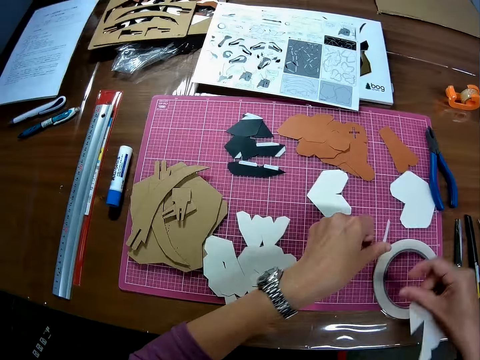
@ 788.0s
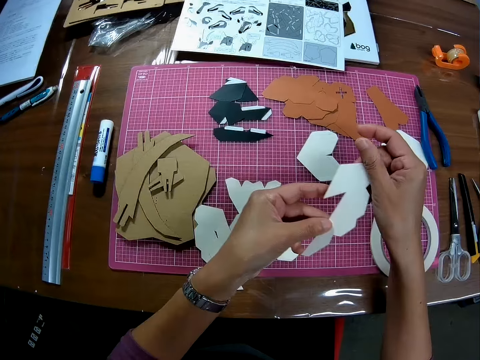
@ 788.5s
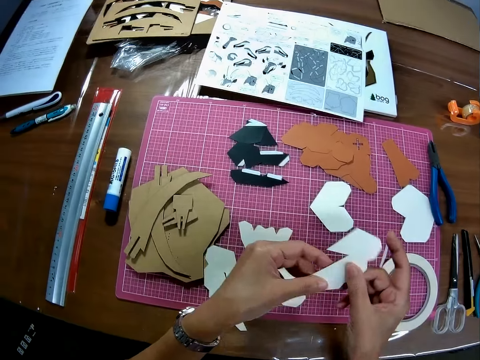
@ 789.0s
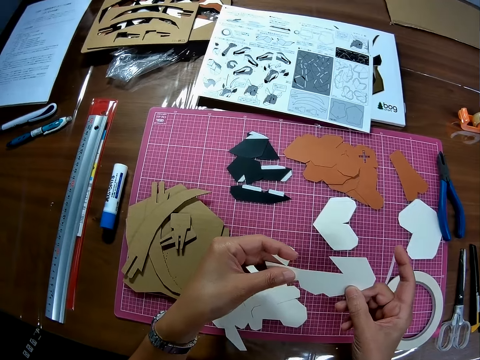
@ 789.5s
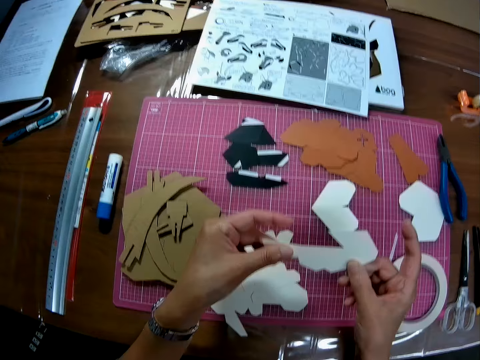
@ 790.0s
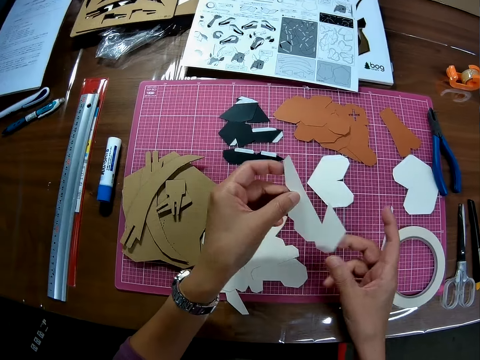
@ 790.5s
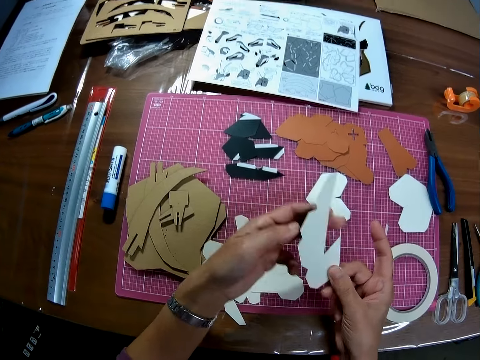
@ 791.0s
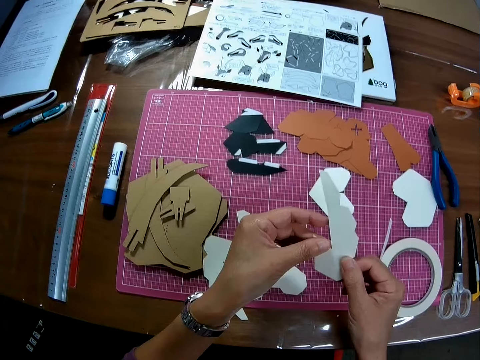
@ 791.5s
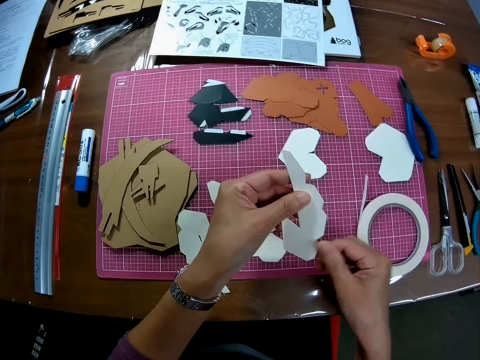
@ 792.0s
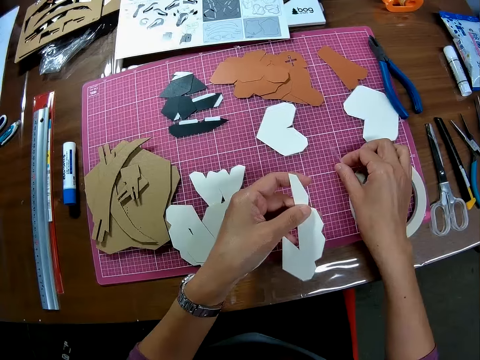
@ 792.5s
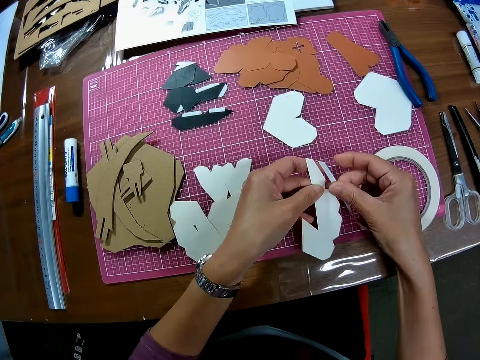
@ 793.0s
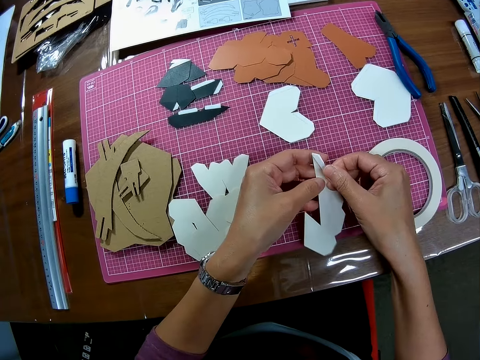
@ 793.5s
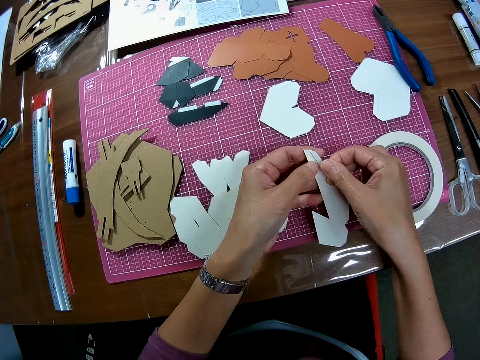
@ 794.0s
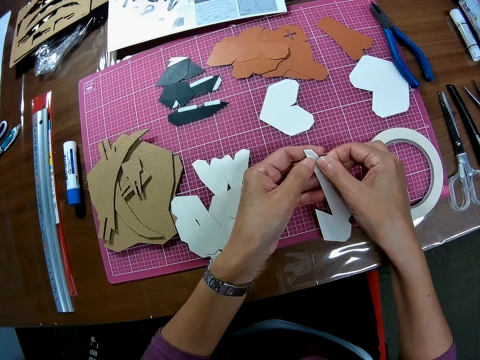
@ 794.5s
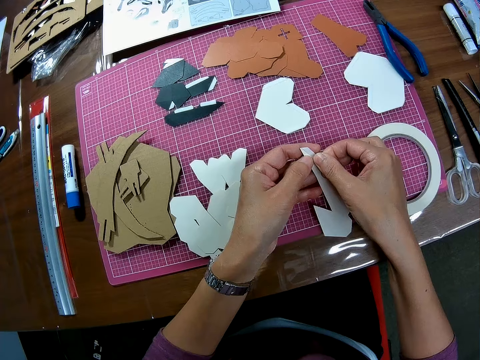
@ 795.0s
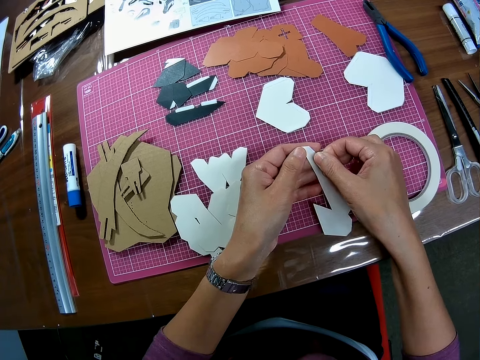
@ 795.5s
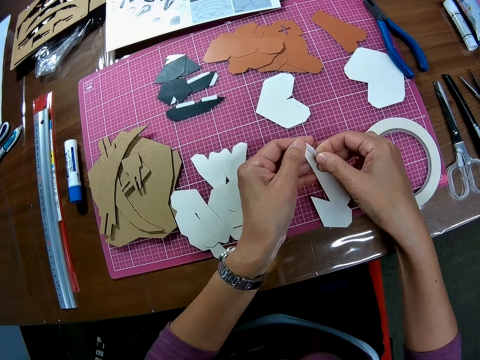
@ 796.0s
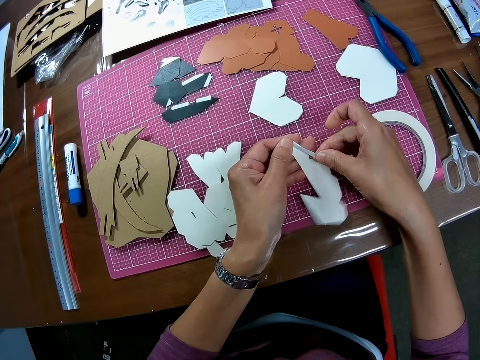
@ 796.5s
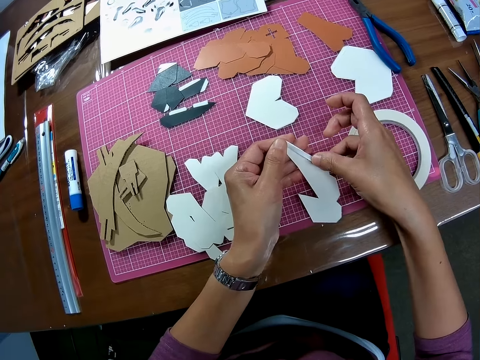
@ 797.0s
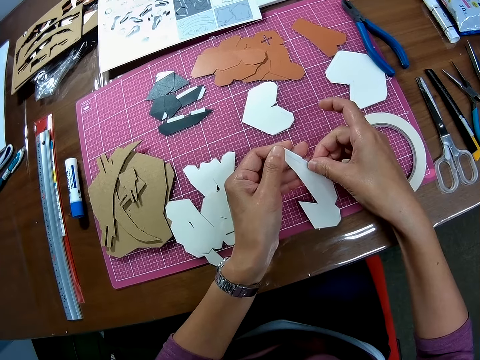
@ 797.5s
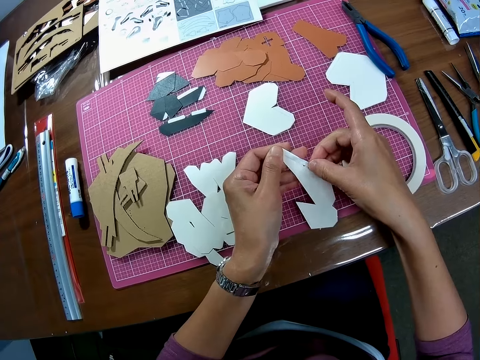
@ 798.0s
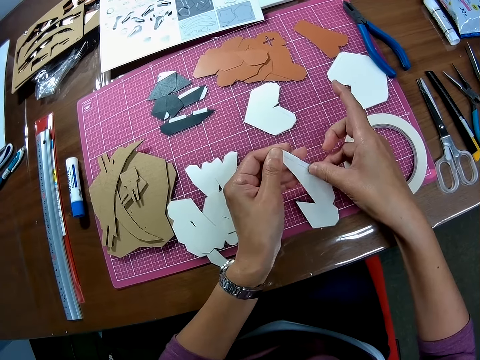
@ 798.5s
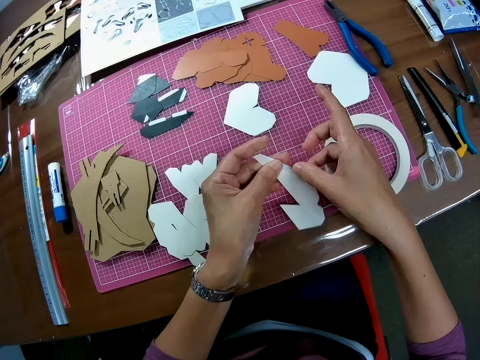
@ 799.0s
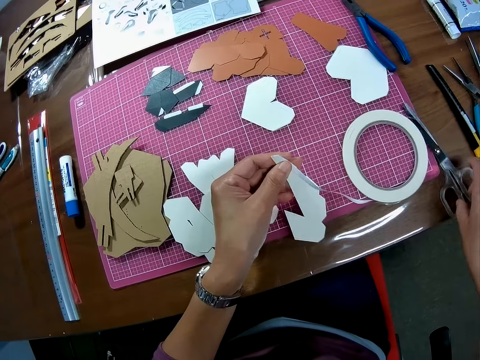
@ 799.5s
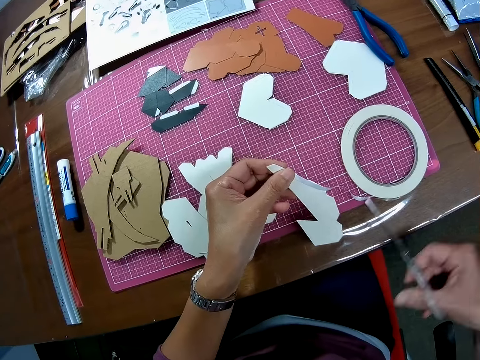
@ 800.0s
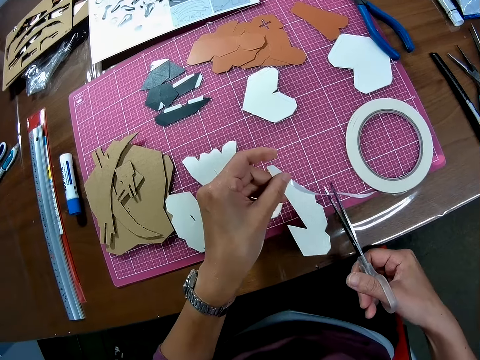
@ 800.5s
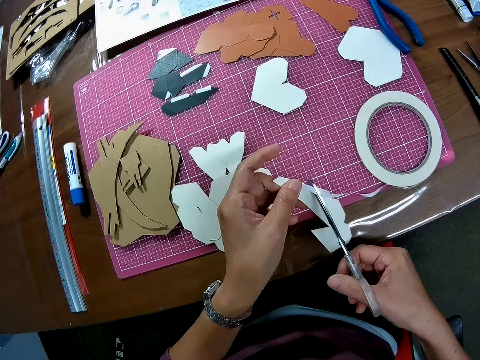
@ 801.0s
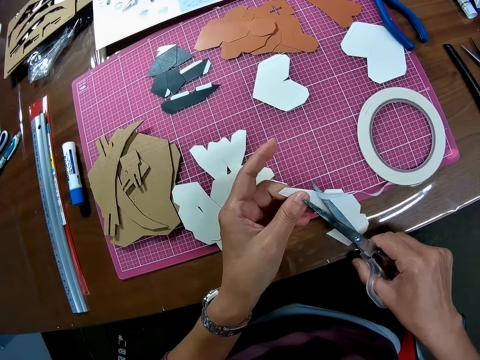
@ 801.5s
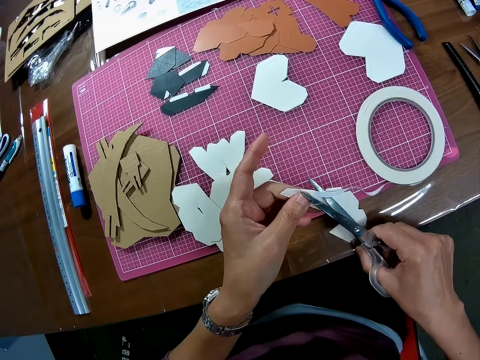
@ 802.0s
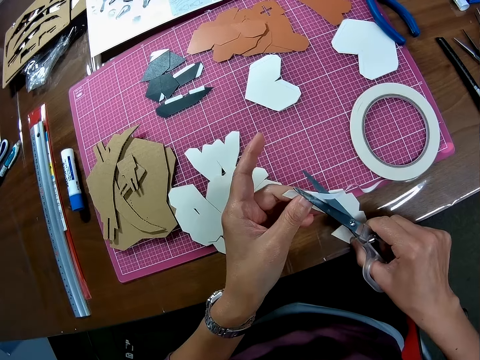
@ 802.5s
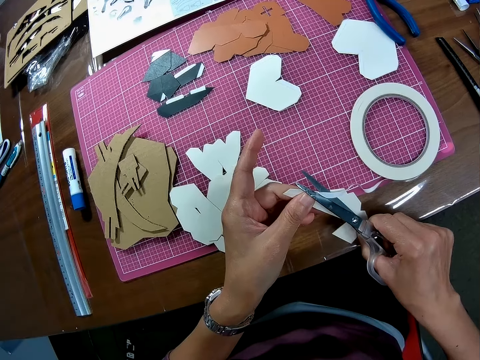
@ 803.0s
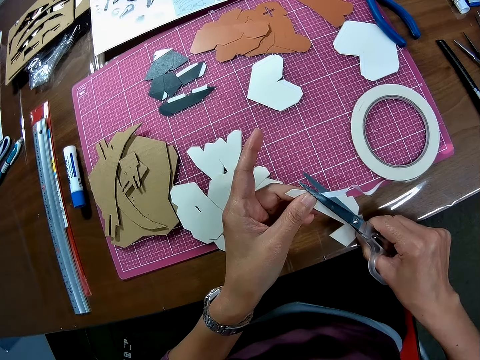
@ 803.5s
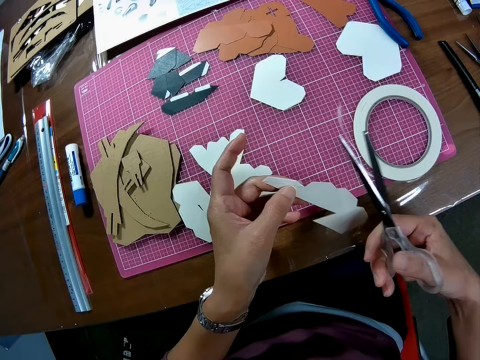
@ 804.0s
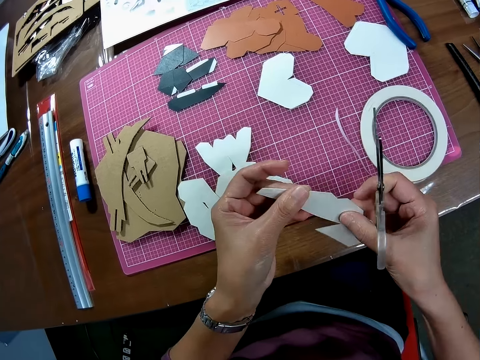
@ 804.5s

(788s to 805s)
The camera wearer holds the tape with both hands. He holds the piece of paper in the right hand with both hands. He turns the piece of wooden mechanical model. He picks up the tape on the mat with the right hand. He wraps the tape on the edges of the papers. He removes his right hand from the tape. He picks up the pair of scissors from the table with the right hand. He cuts the tape along the edge of the paper with the pair of scissors.

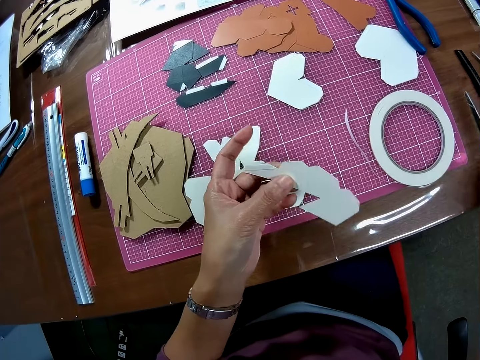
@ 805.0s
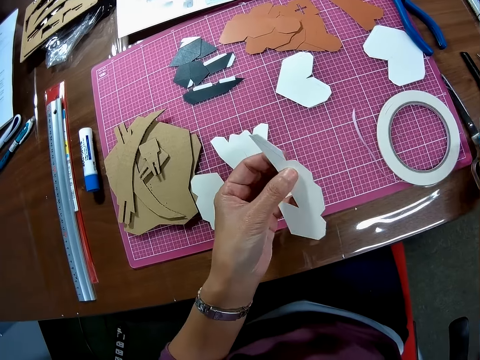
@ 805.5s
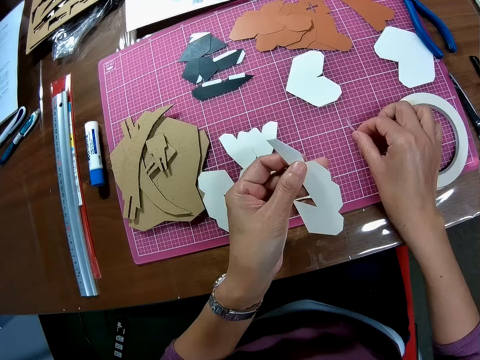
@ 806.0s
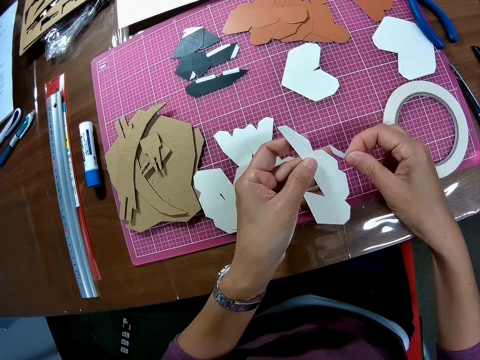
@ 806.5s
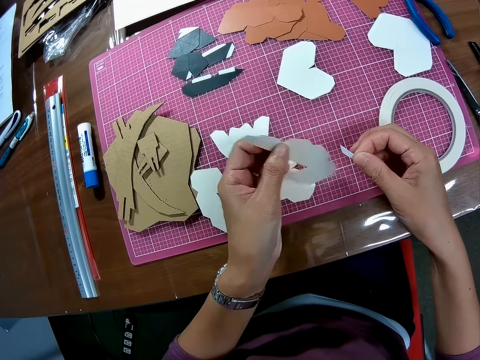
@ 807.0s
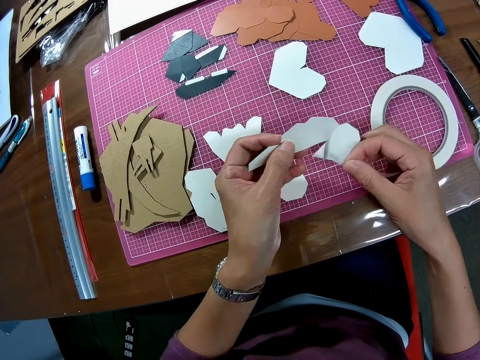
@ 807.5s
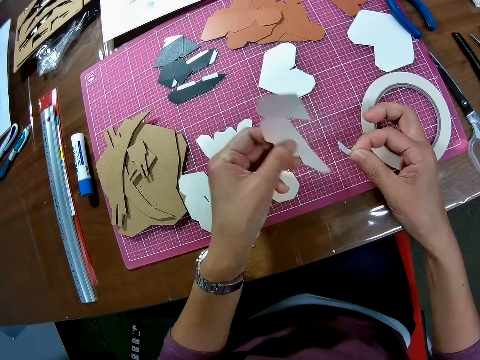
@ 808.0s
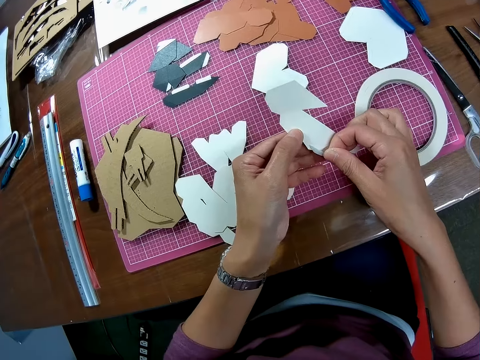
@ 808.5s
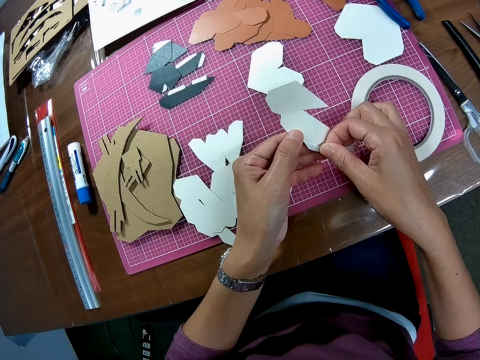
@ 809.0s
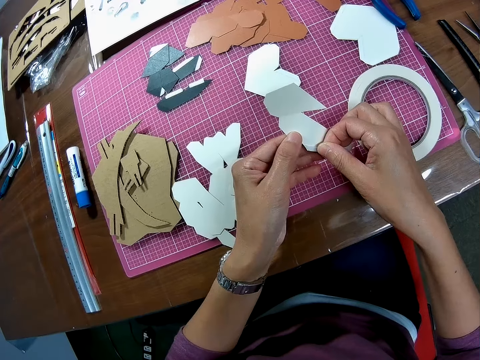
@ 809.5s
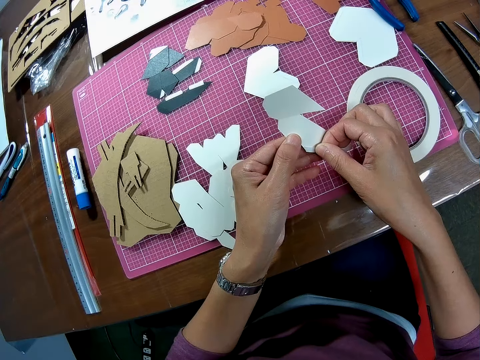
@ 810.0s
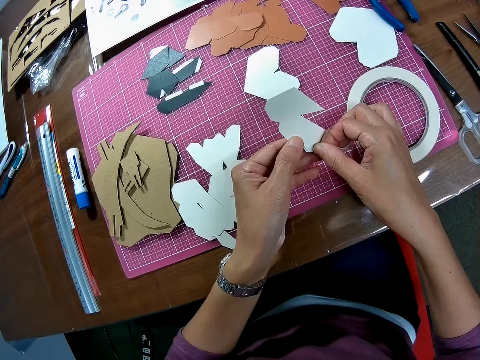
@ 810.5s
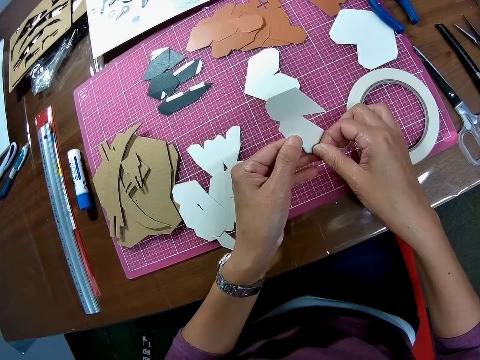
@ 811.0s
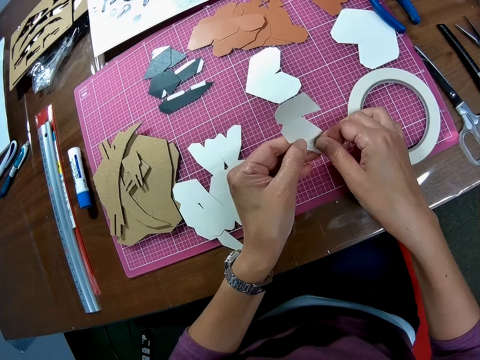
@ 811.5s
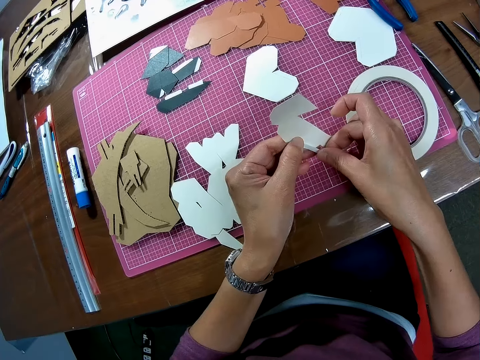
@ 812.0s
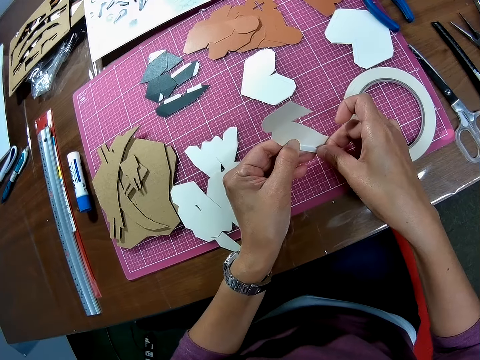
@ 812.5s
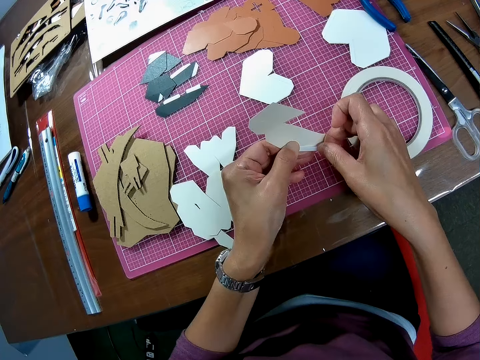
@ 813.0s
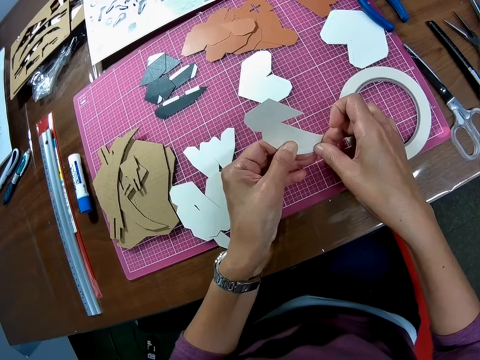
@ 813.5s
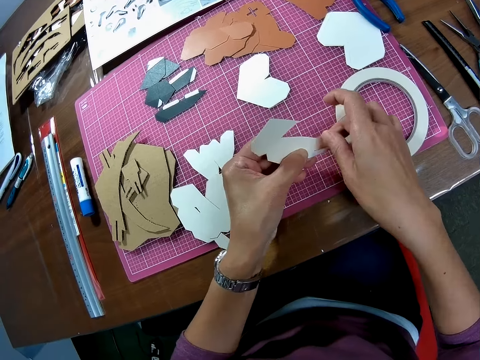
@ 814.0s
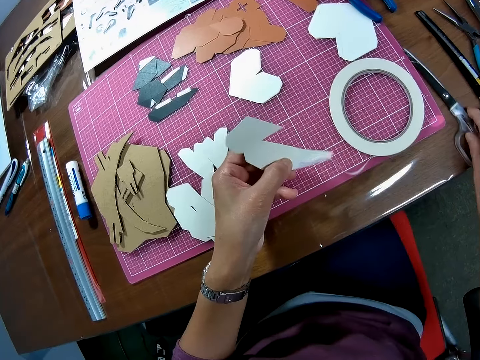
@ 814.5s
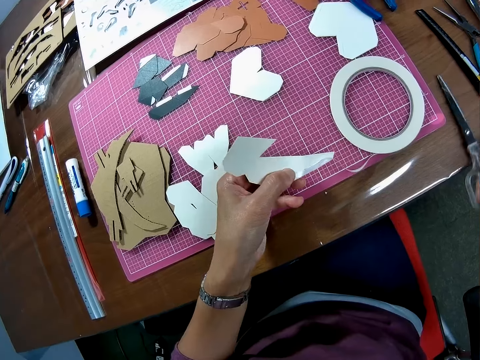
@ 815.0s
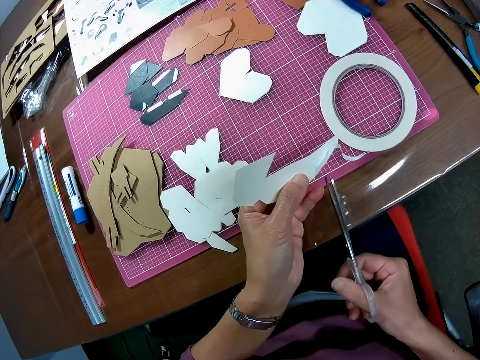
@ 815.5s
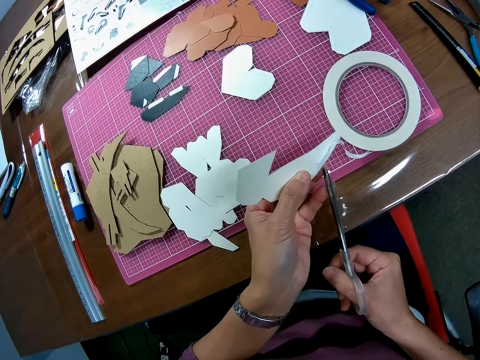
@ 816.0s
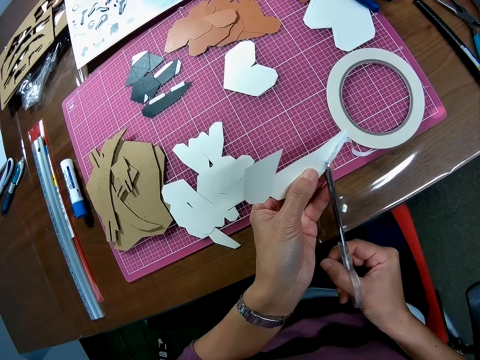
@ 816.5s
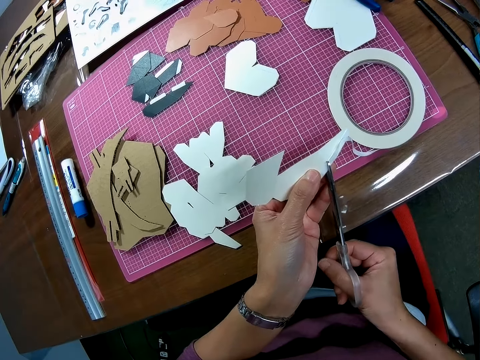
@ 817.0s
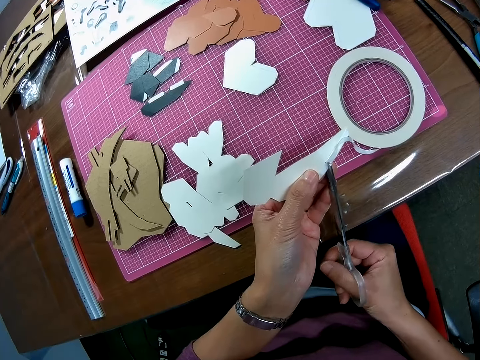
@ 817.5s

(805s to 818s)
The camera wearer places the scissors back on the table. He picks up the tape on the mat with the right hand. He turns the piece in the left hand. He wraps the tape on the edges of the papers. He removes his right hand from the tape. He picks up the scissors from the table with the right hand. He cuts the tape along the edge of the paper with the scissors.
